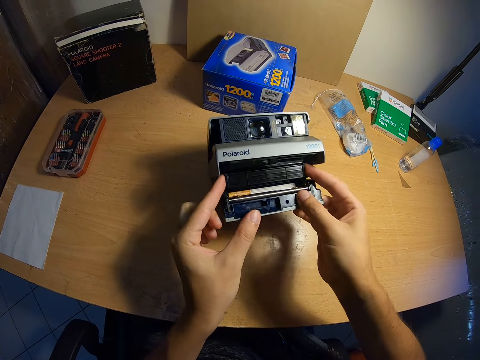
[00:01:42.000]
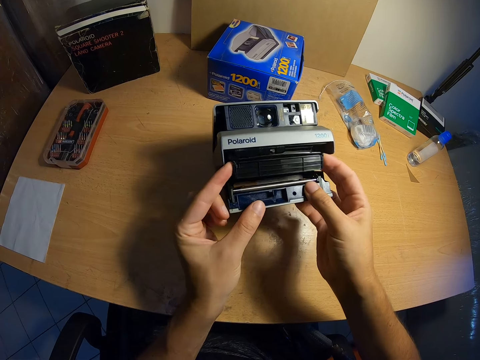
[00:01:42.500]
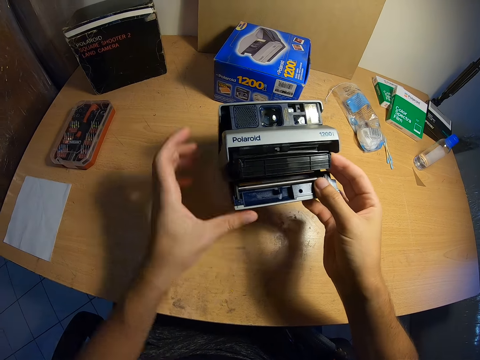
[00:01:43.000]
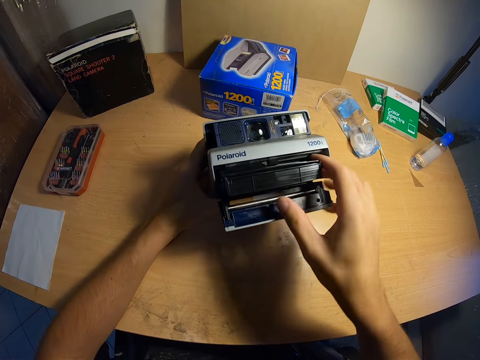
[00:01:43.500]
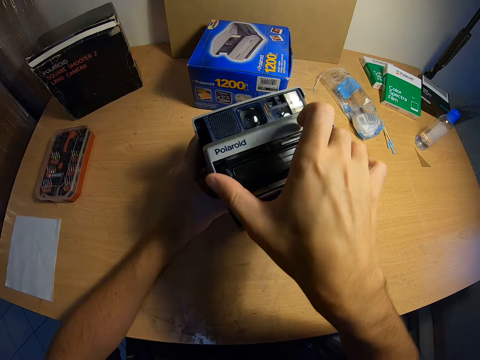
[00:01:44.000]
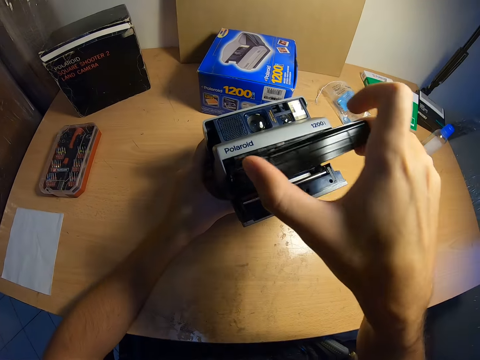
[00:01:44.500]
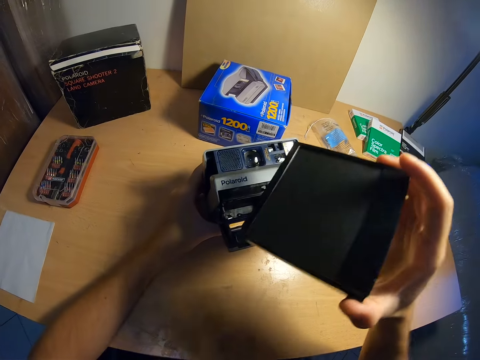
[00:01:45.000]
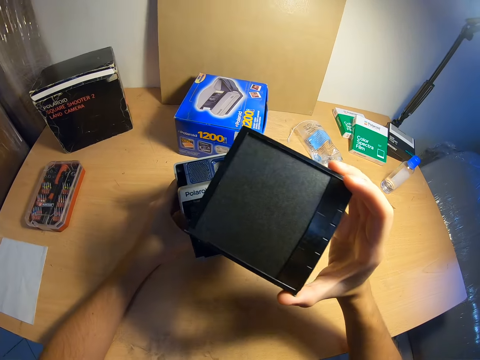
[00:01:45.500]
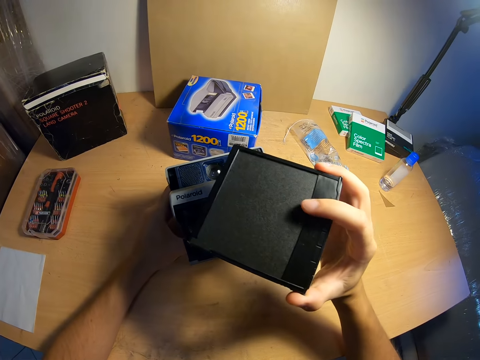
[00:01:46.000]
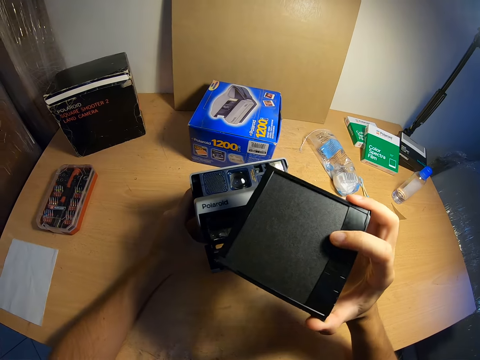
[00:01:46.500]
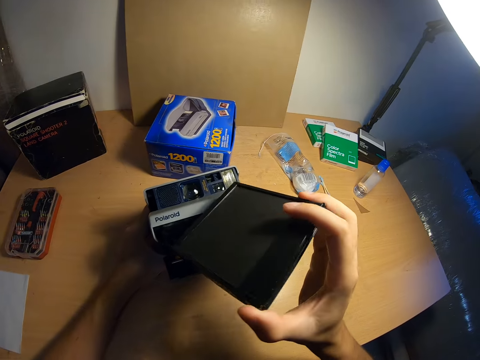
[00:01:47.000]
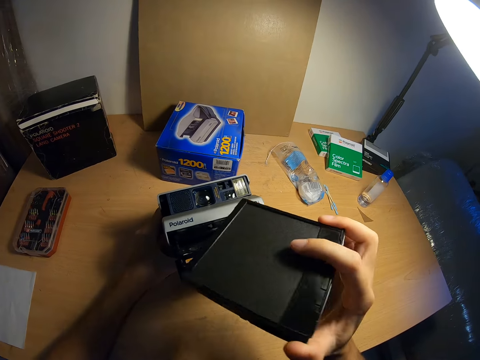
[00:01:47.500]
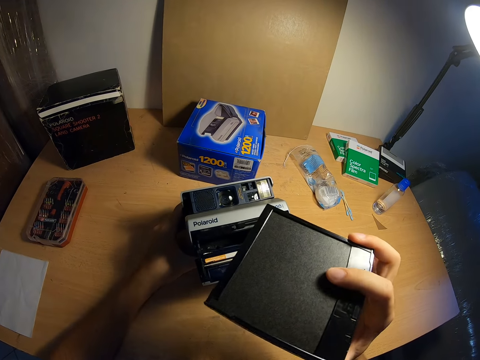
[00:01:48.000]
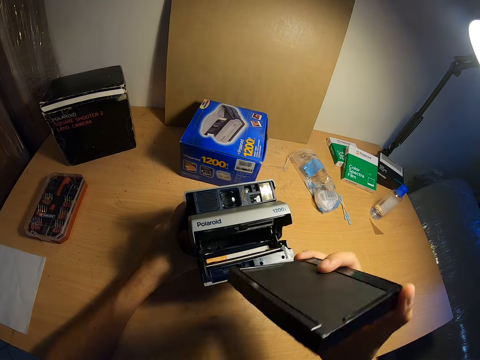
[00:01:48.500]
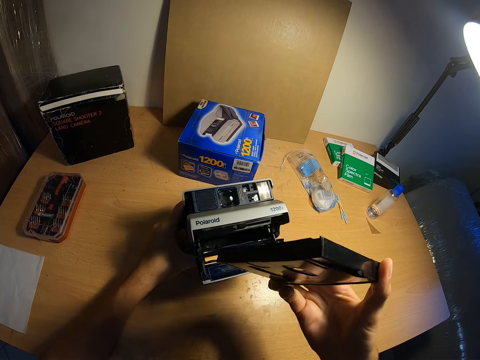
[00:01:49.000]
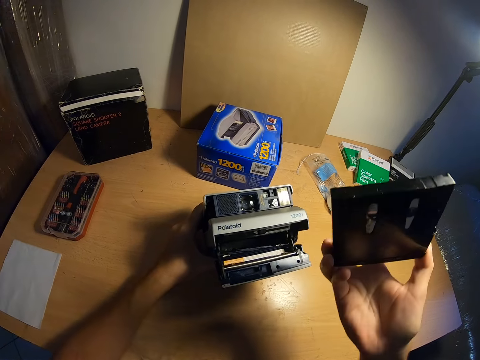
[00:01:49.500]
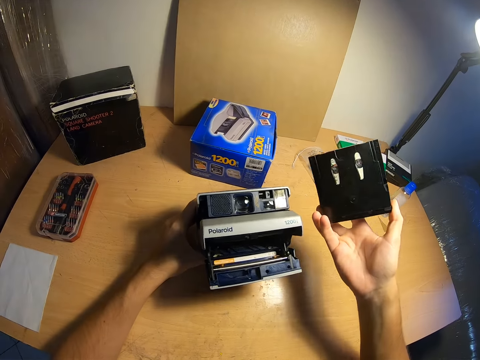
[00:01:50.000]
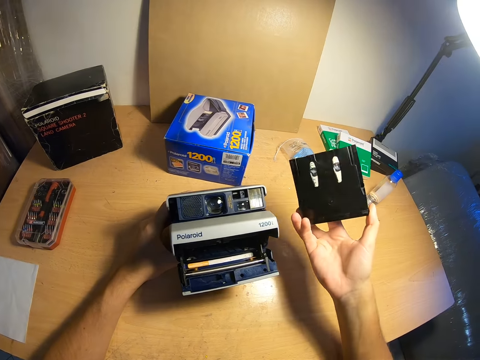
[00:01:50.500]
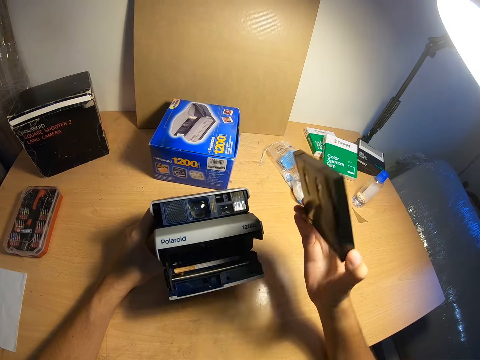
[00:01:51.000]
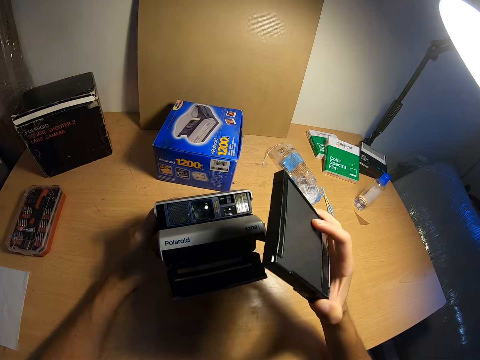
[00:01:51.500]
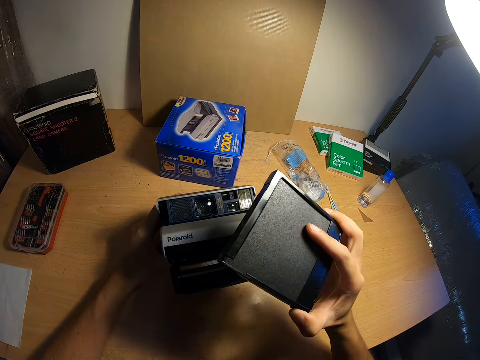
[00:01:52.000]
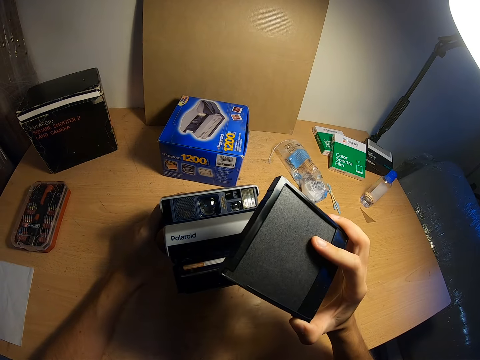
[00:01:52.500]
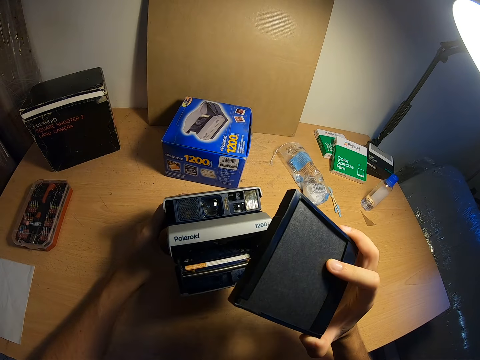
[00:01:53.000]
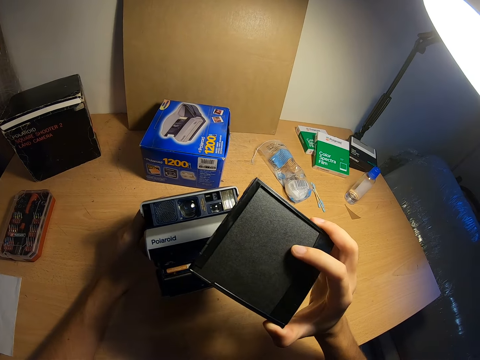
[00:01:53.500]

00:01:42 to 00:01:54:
The camera wearer pulls out a cartridge or film from the lower part of the camera with both hands. He places his left hand behind the camera. He removes the cartridge from the lower part of the camera with his right hand. He looks at the film. He turns the cartridge in his right hand.

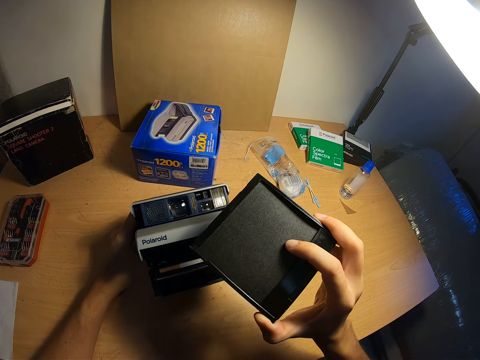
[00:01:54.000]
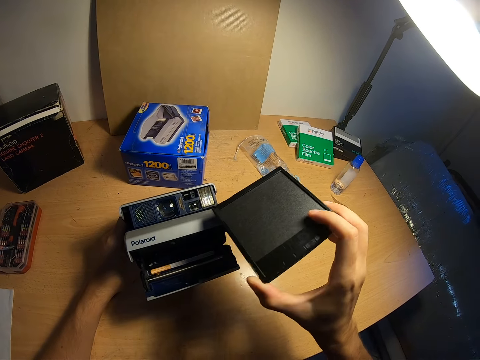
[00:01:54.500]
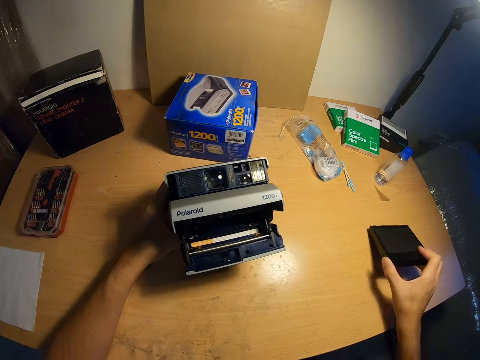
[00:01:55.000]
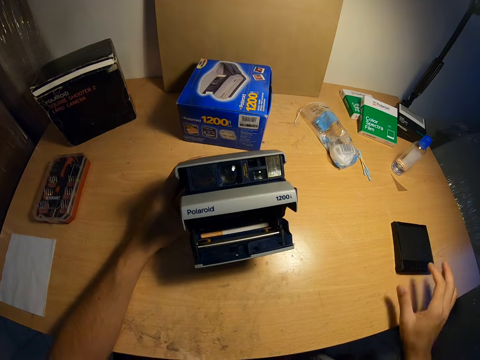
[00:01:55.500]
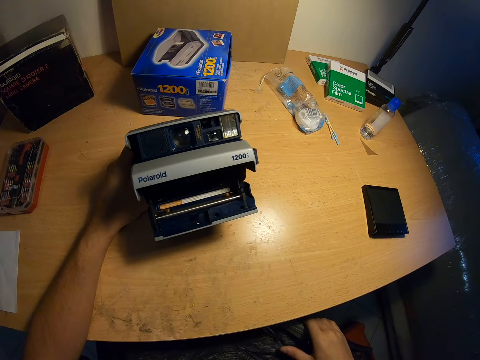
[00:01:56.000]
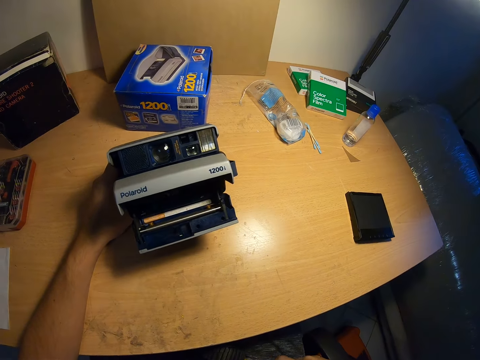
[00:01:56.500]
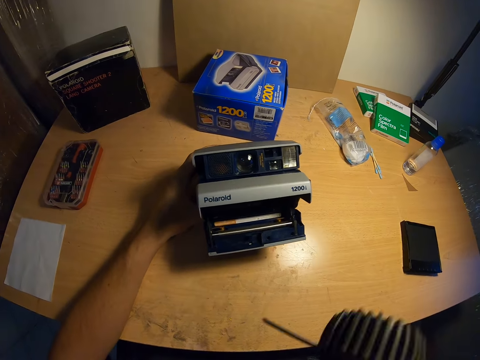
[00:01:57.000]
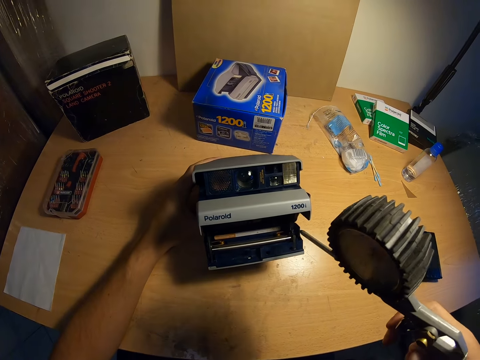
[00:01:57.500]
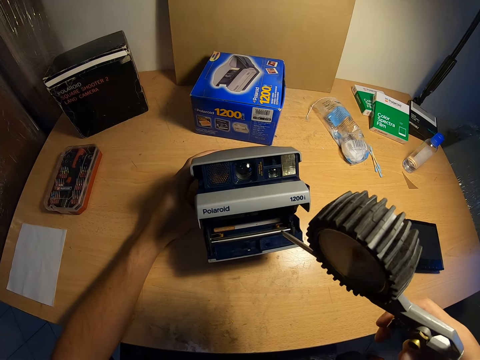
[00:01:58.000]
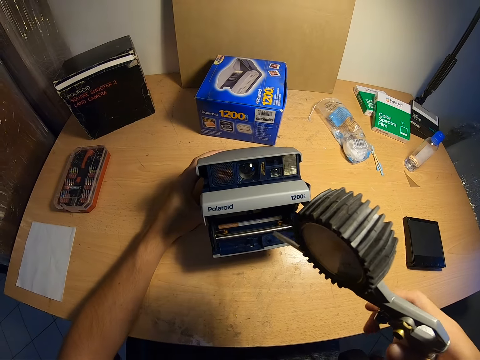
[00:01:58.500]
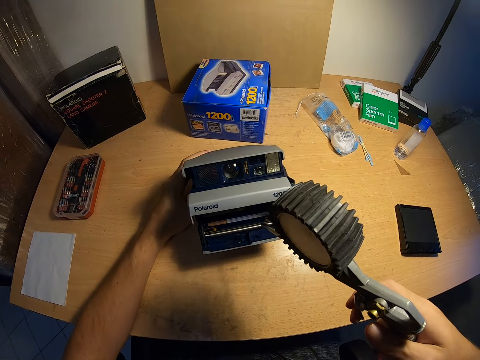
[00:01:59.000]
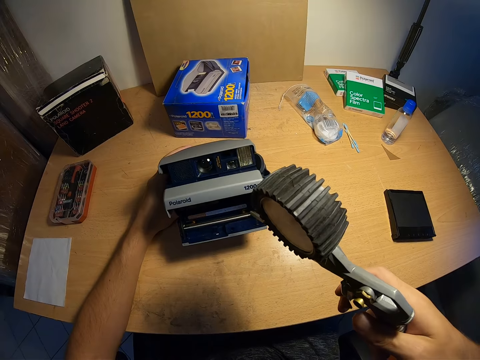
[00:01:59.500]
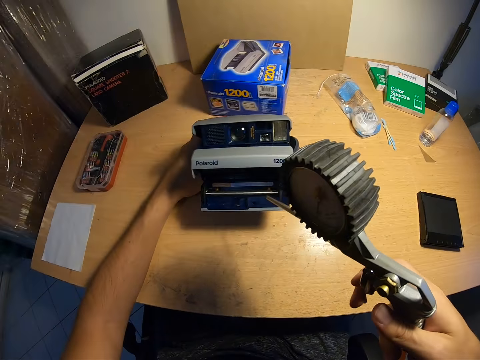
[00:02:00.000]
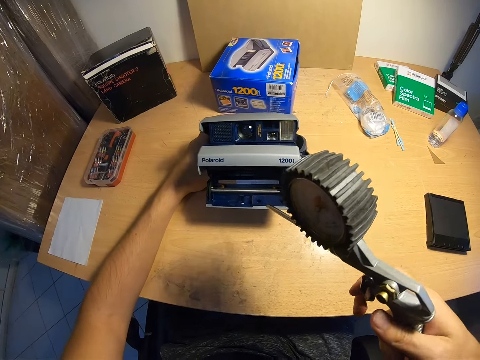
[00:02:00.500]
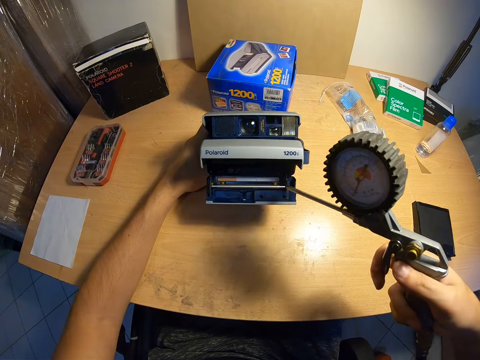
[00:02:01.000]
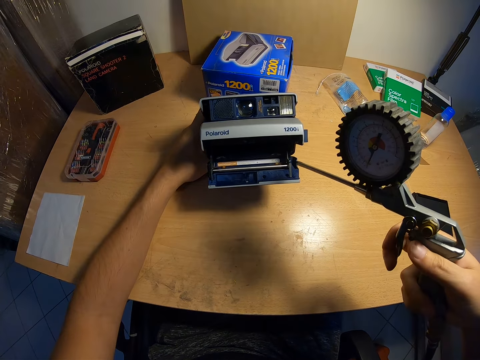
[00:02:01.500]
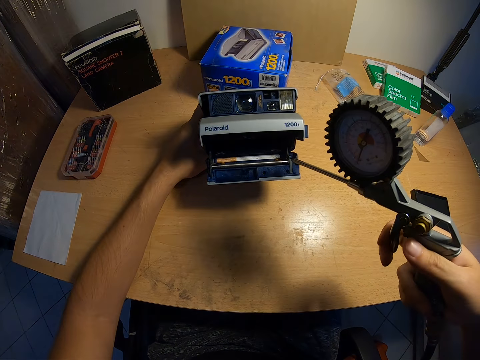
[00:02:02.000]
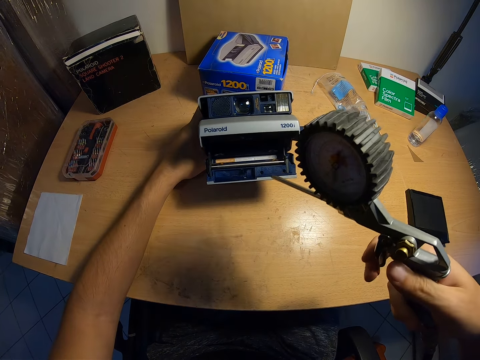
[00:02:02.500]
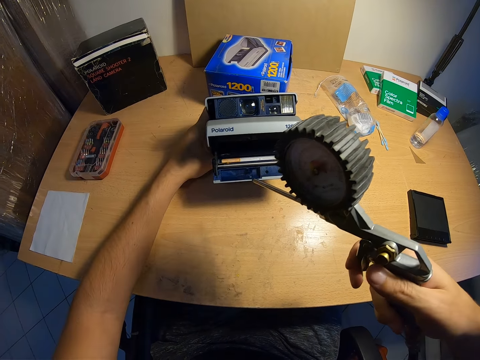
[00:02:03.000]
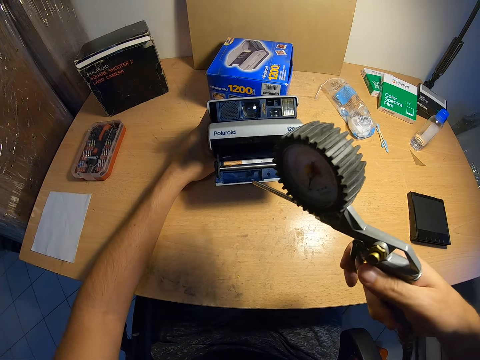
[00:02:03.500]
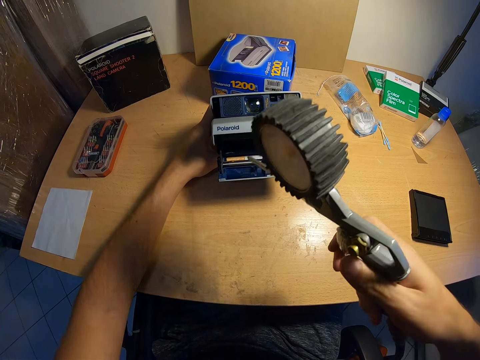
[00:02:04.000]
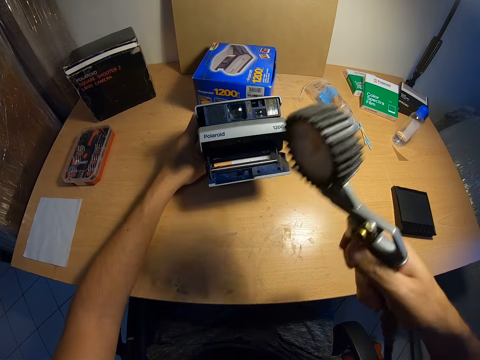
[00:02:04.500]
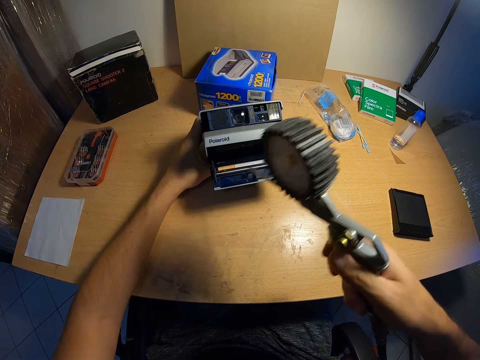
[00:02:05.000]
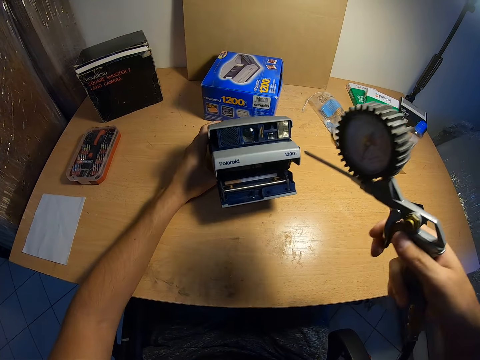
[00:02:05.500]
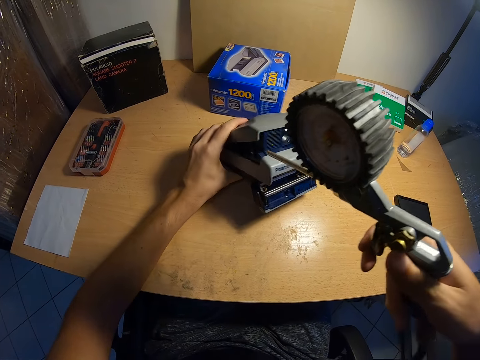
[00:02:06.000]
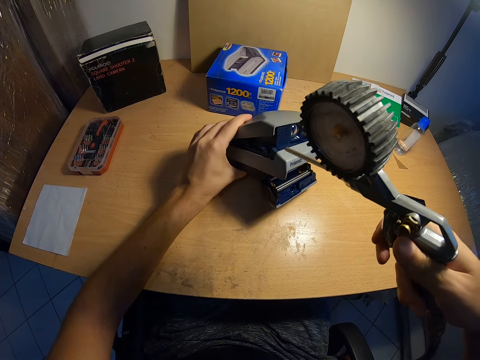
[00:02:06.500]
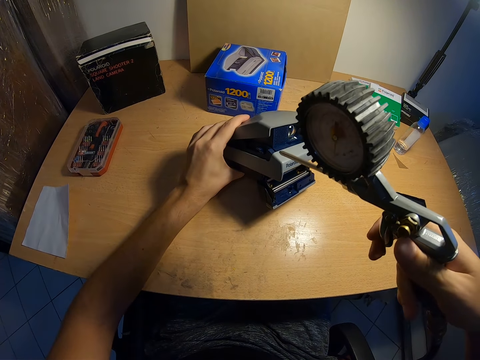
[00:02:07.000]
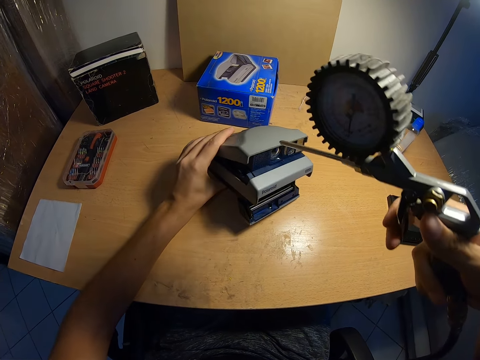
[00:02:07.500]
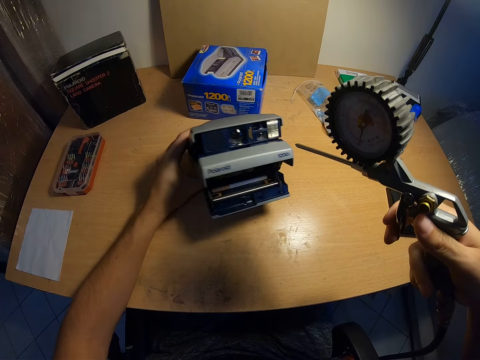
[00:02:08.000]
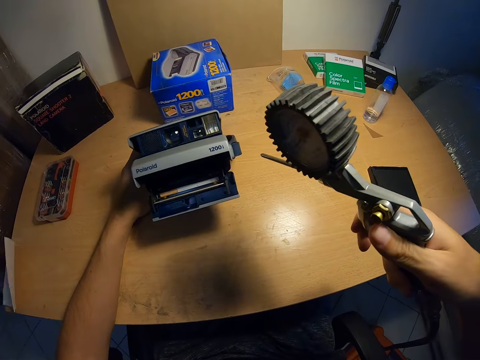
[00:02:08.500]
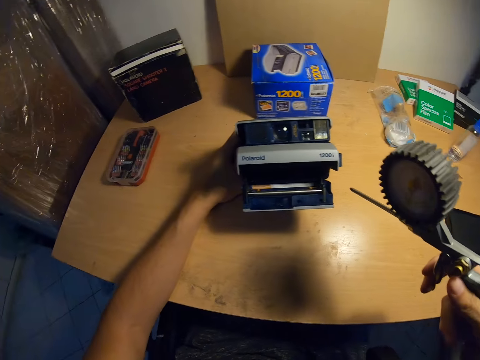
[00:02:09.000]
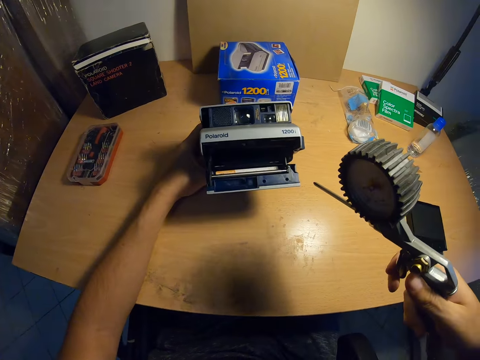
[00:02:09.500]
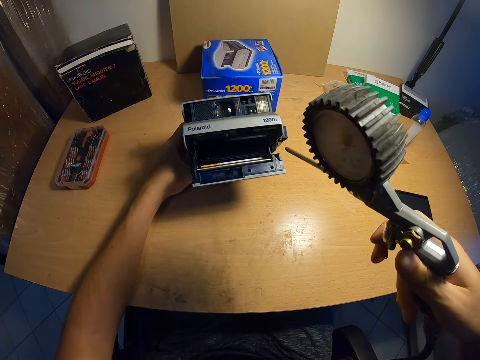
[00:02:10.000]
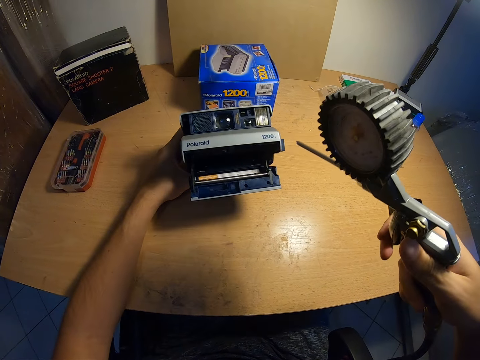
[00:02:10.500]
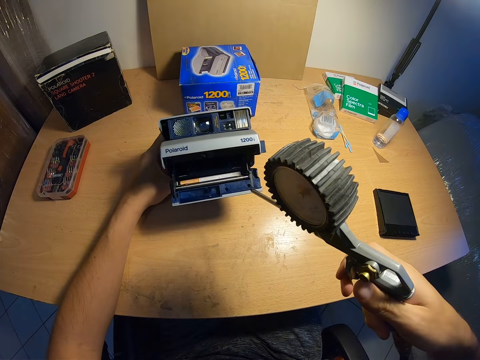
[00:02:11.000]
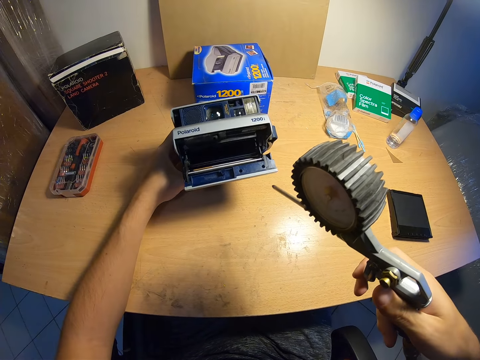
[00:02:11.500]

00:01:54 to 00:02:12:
The camera wearer drops the cartridge in his right hand on the table. He picks up the camera dust blower. He cleans the camera. He sprays the lower part of the camera with the spray gun regulator. He adjusts the camera with his left hand, sprays the camera with the spray gun regulator and turns the camera with his left hand.
